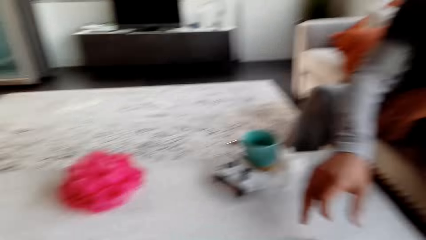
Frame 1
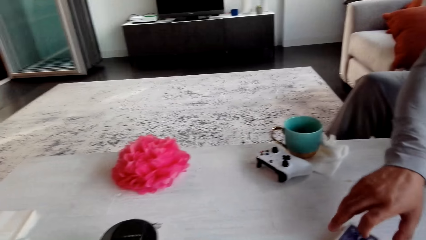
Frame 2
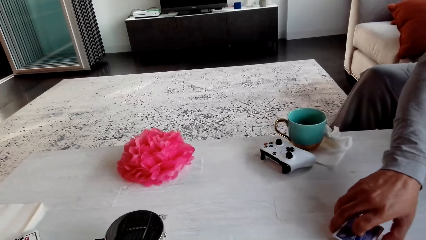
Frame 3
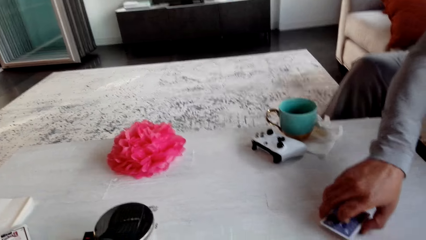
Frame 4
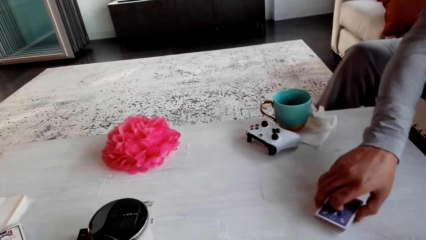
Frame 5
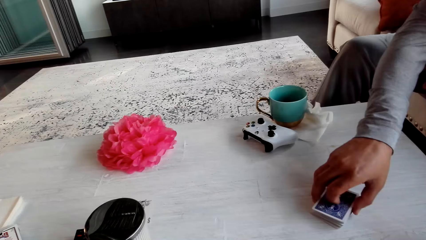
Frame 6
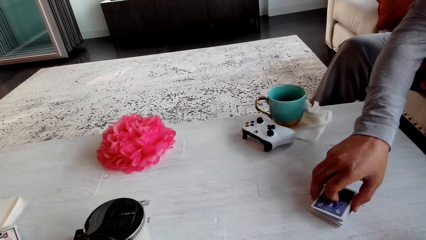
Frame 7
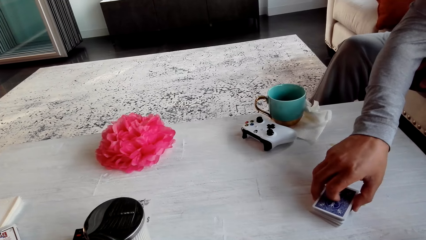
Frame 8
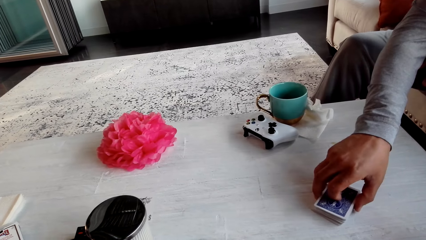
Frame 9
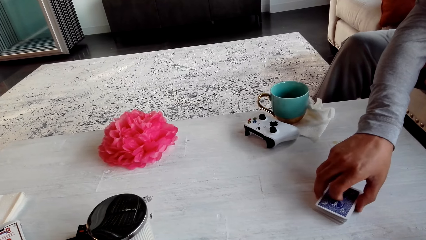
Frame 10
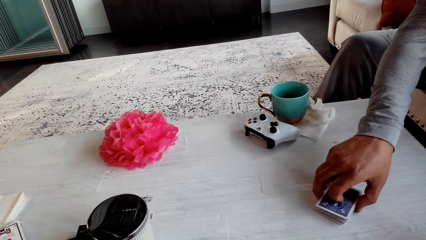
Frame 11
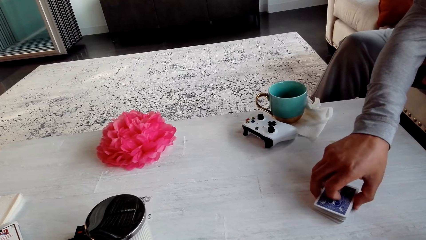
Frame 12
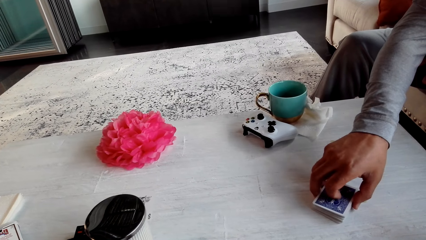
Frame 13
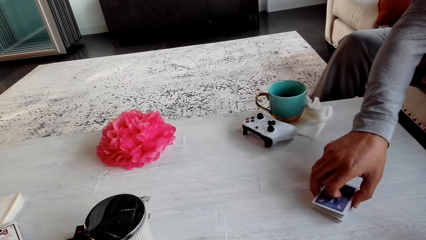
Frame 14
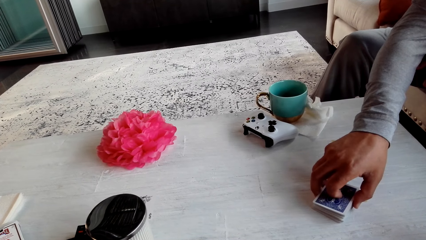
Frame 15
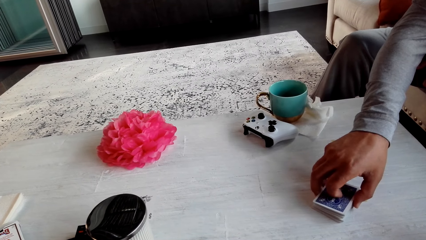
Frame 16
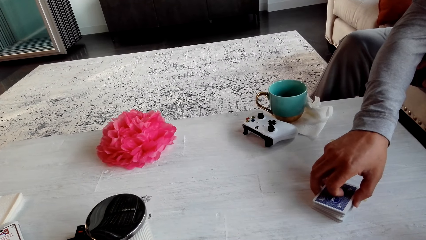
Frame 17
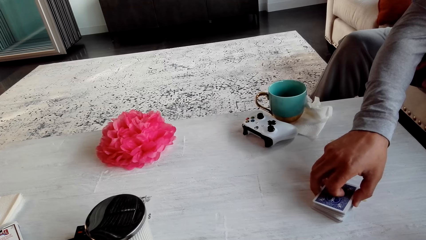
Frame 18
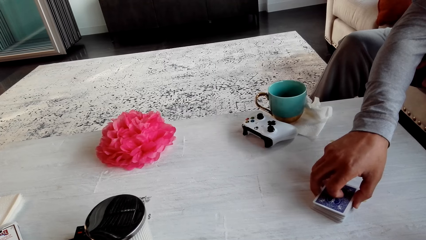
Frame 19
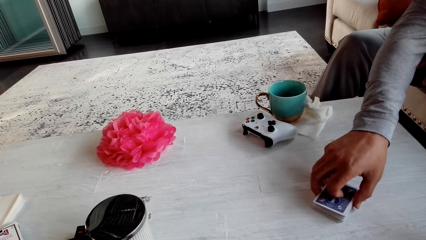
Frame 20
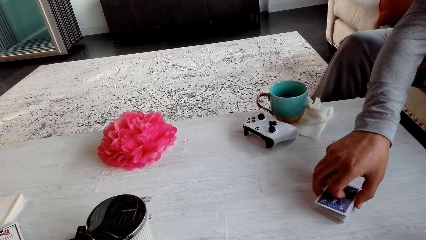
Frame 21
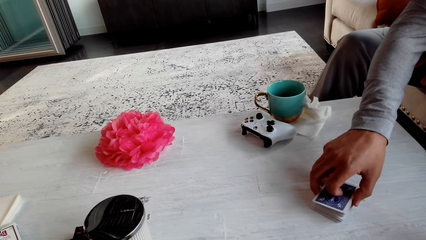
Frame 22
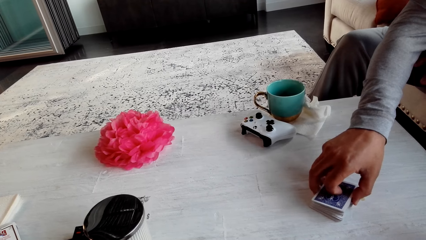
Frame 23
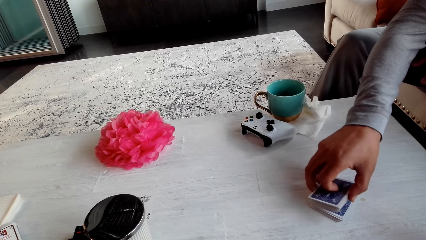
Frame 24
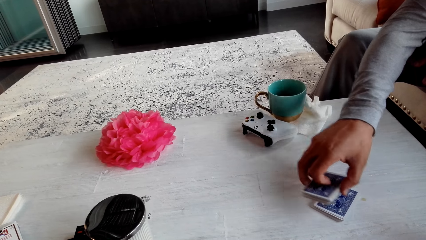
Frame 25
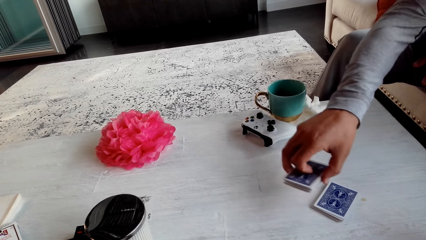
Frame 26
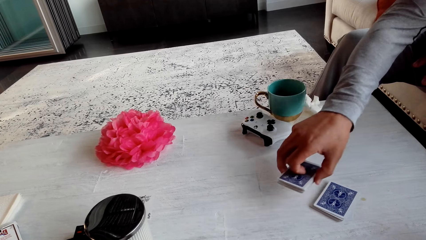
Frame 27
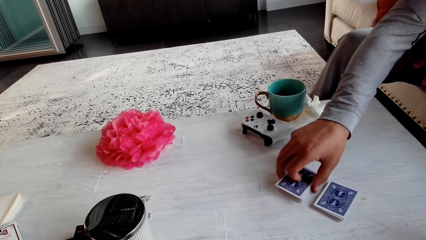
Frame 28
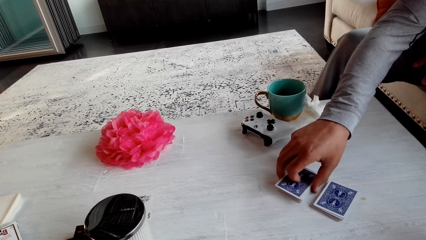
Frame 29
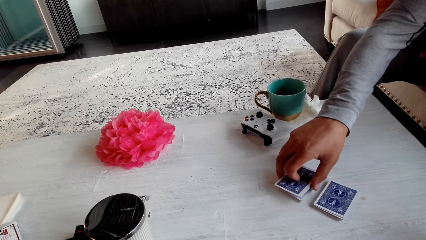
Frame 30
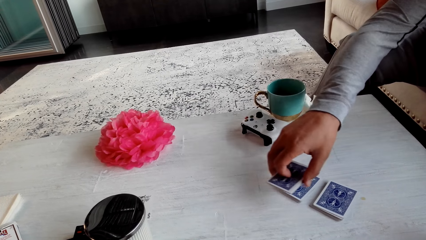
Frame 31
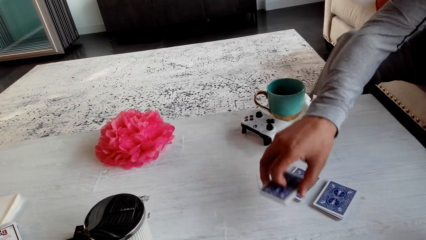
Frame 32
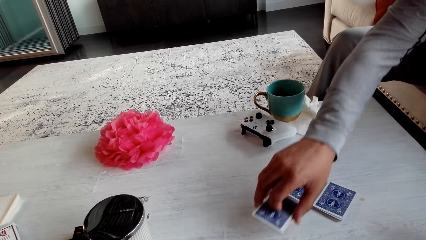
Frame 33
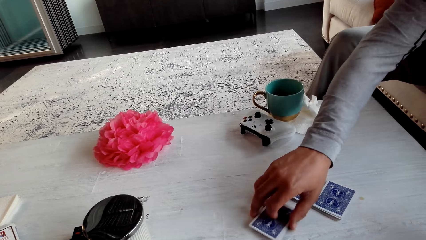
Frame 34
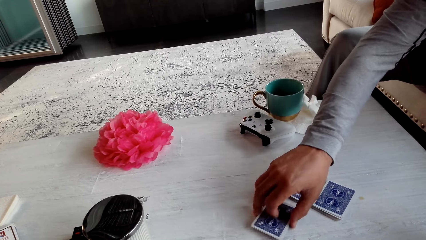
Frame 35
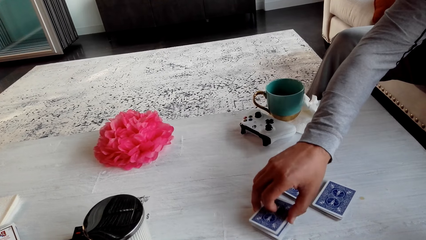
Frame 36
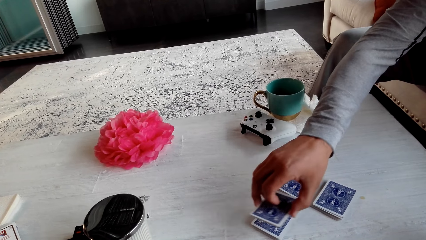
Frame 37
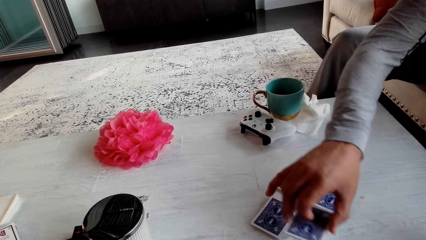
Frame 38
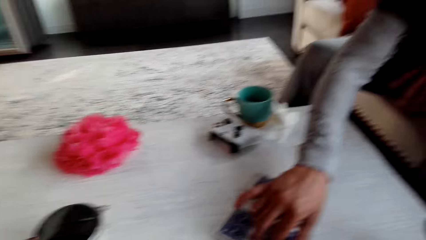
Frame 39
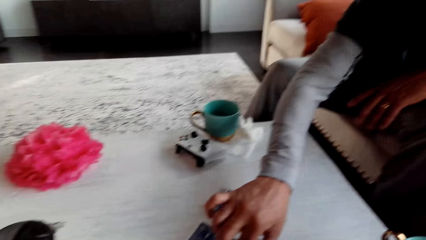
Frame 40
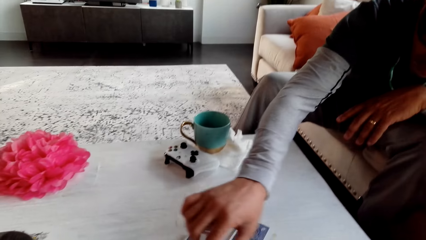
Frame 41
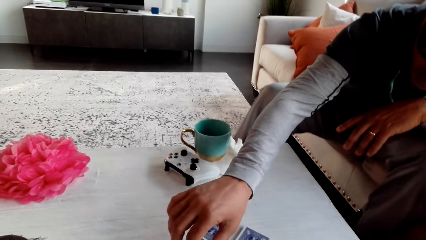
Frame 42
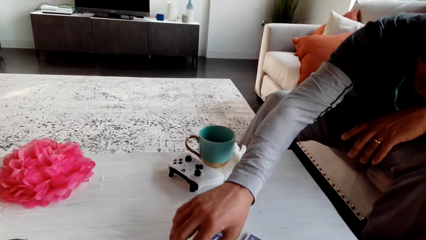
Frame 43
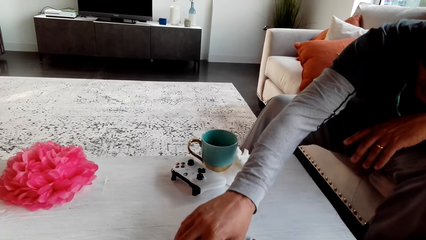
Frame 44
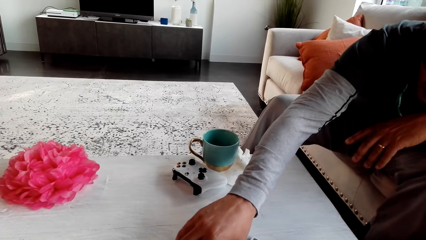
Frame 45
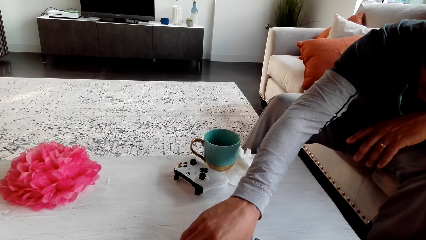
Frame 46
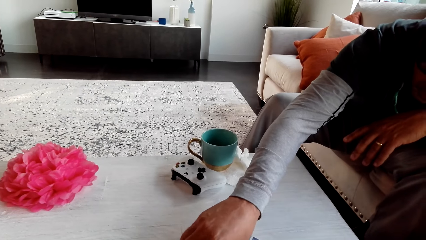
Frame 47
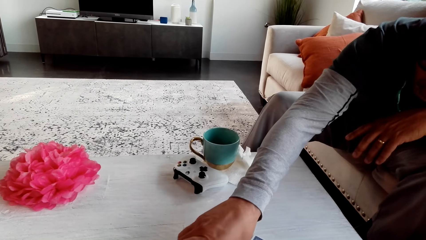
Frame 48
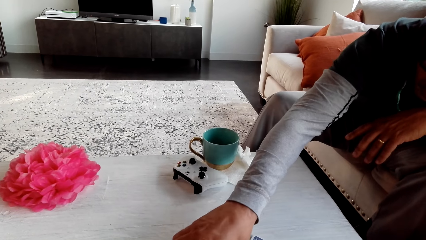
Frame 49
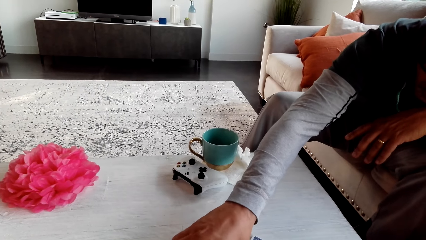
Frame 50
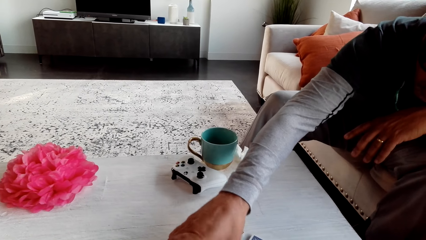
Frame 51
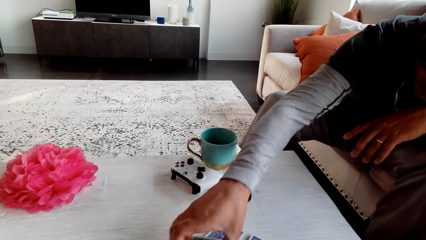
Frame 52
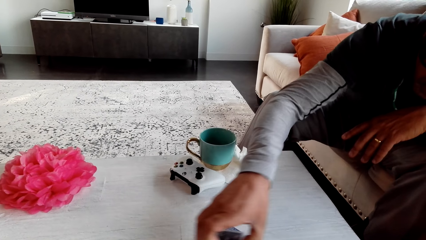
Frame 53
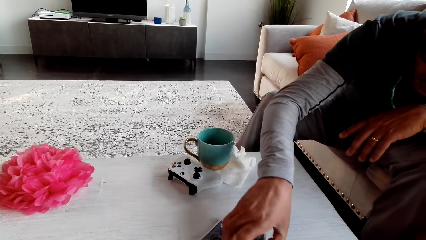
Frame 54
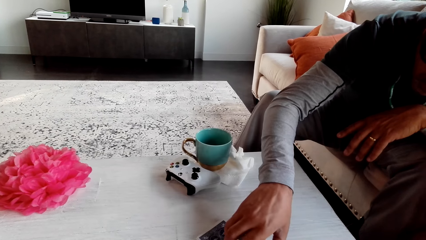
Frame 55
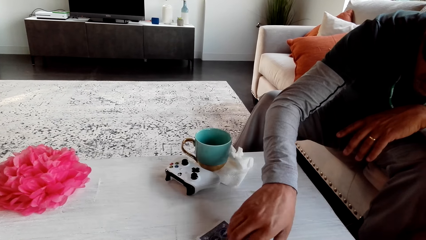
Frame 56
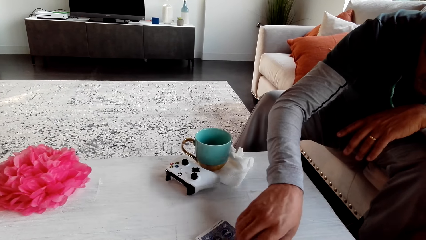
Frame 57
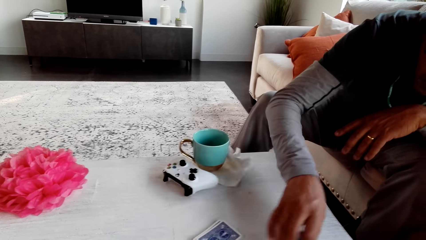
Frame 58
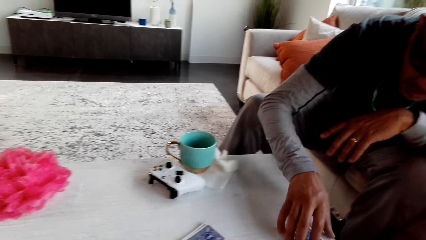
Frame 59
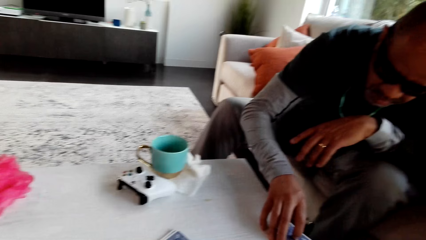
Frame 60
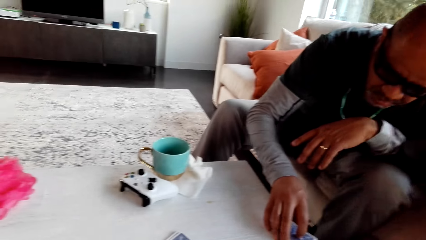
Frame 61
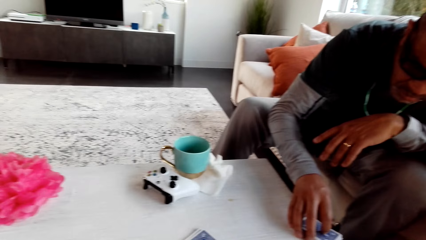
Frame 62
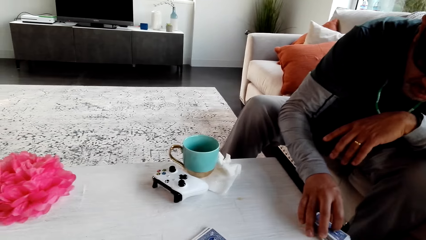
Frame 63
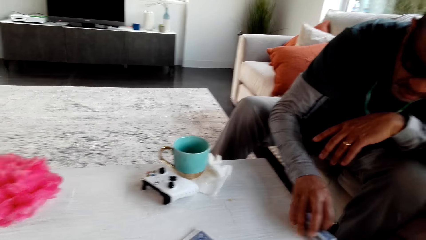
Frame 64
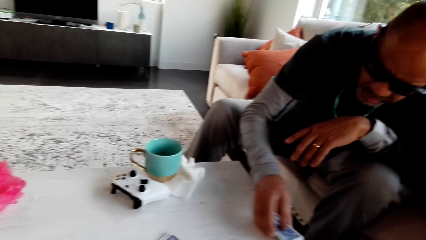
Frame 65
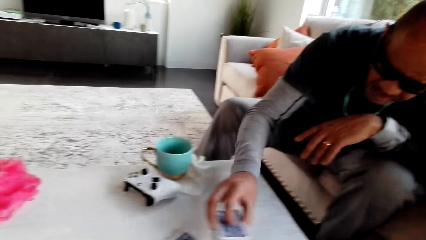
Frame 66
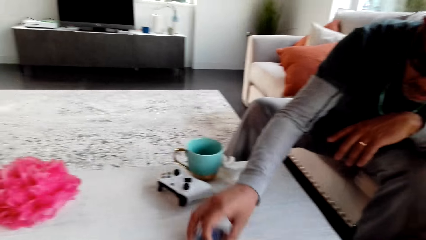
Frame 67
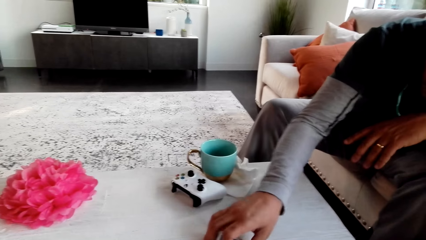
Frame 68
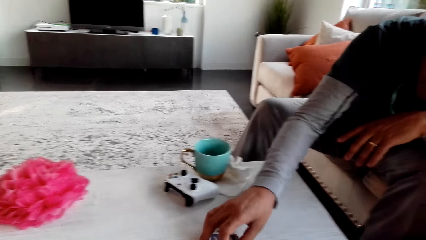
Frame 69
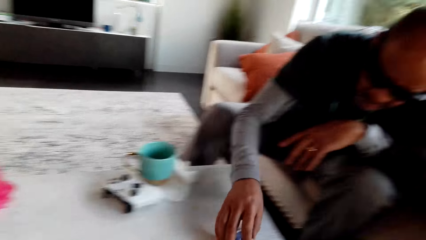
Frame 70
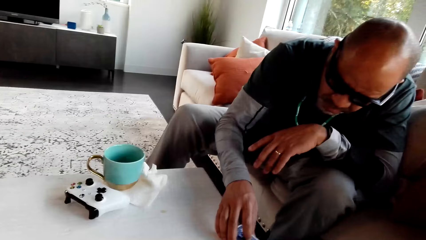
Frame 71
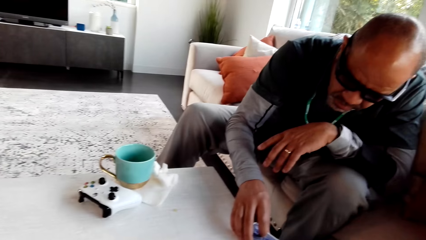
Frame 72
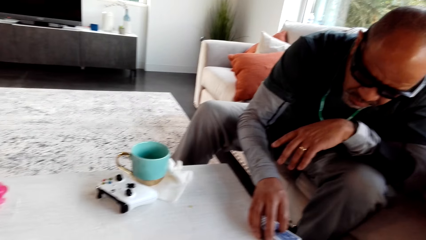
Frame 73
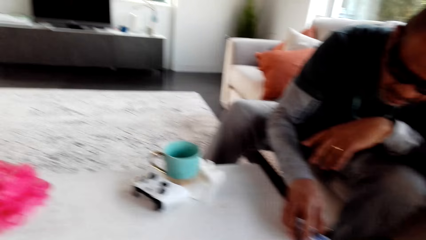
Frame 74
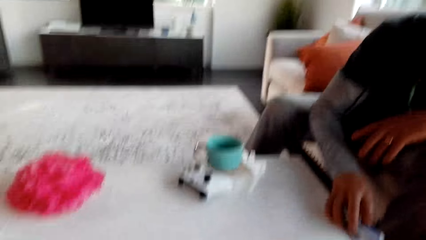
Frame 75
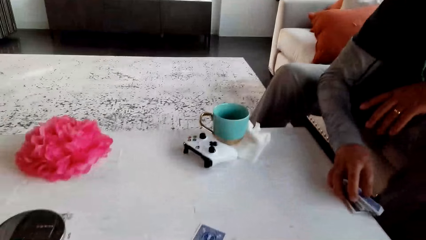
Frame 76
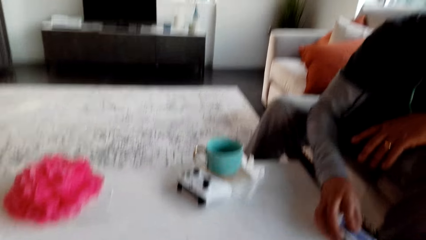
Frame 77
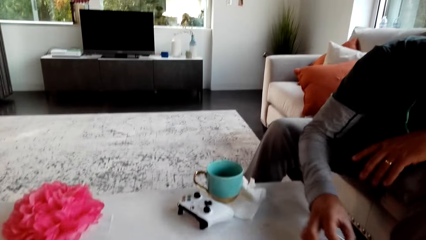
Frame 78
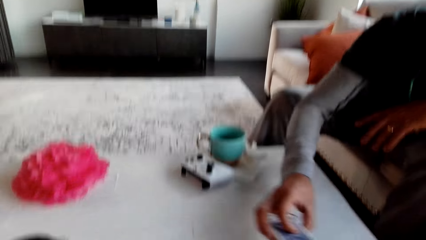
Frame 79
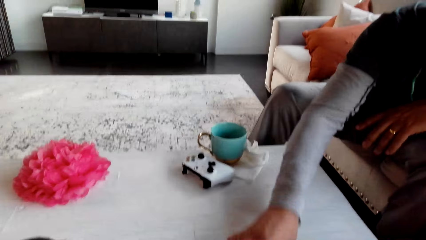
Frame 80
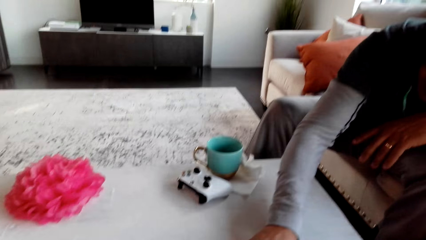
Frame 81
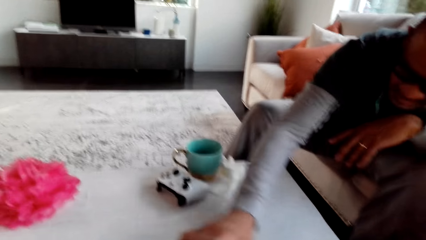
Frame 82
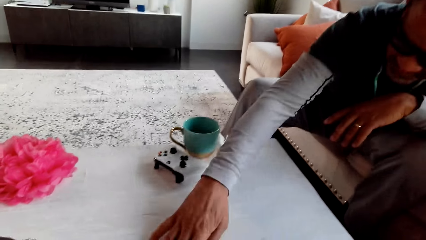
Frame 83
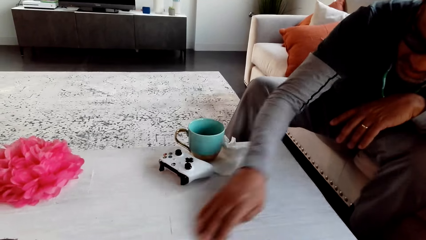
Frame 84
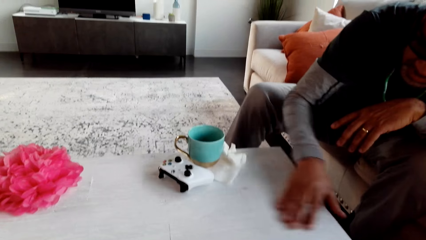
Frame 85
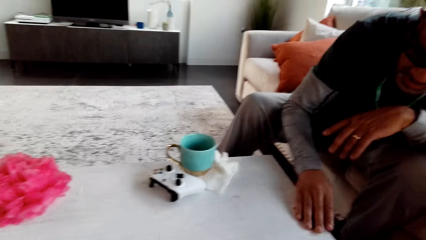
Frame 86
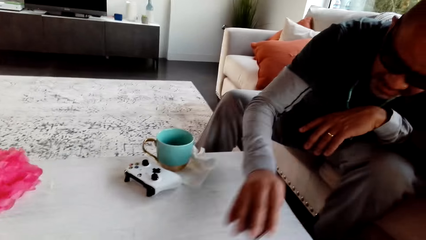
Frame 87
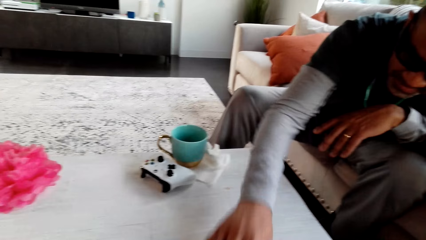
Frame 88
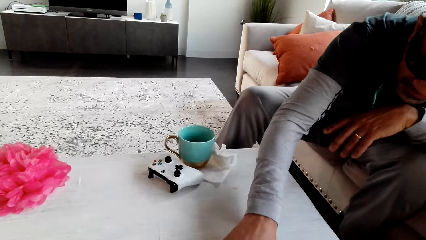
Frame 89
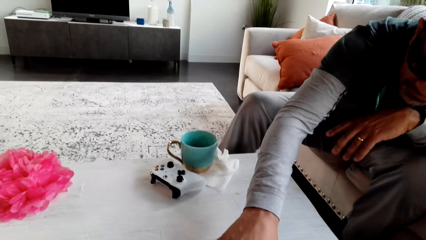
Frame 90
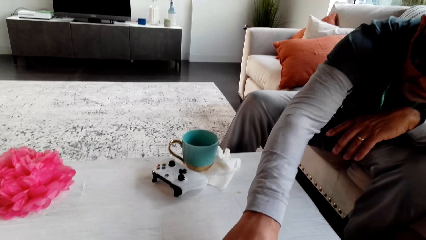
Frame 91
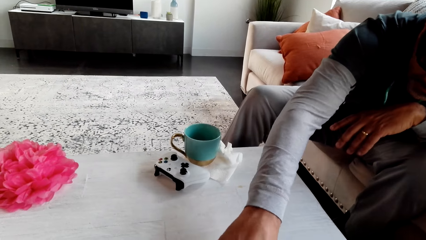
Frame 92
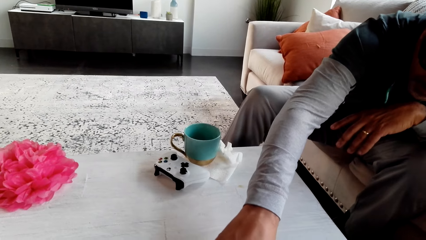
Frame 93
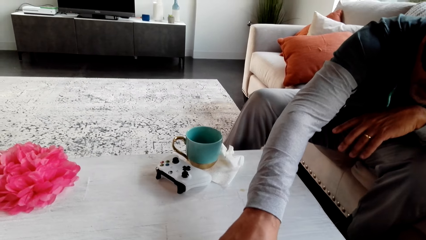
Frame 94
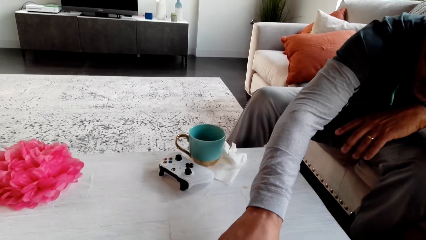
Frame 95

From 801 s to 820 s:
The camera wearer stares at a man. The man picks the cards. The man places the cards on the table and arranges the cards. The camera wearer stares at the table. The man places the cards on the table.
